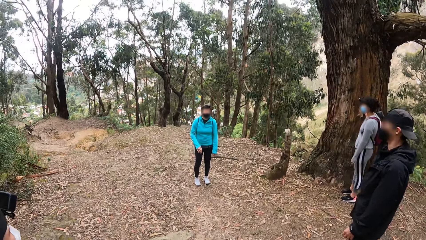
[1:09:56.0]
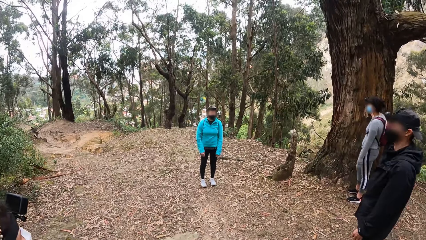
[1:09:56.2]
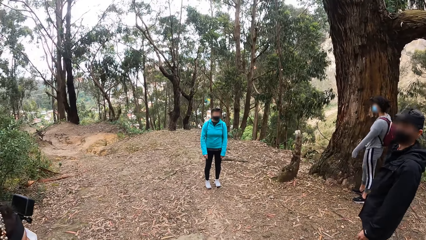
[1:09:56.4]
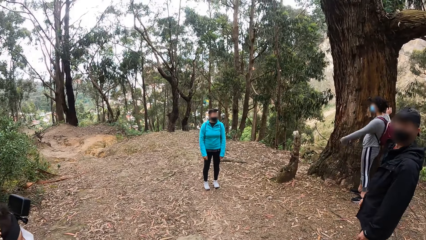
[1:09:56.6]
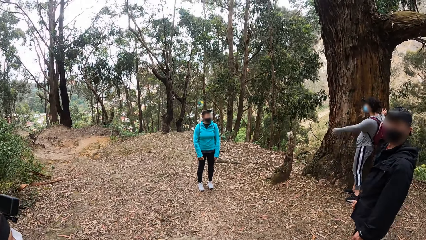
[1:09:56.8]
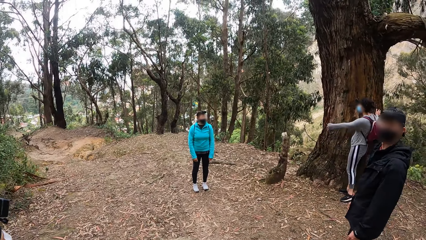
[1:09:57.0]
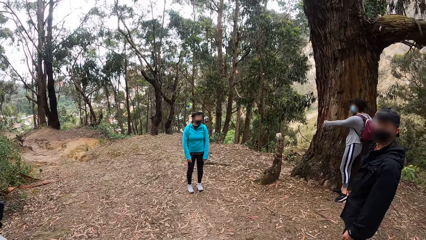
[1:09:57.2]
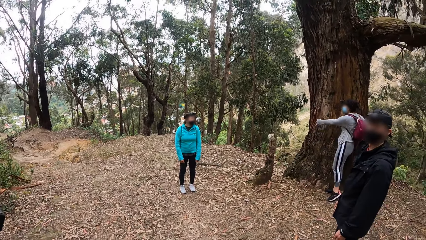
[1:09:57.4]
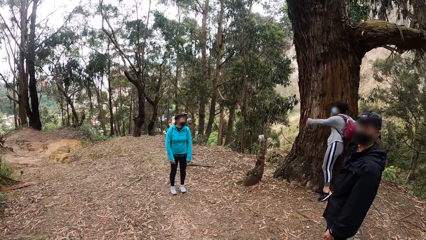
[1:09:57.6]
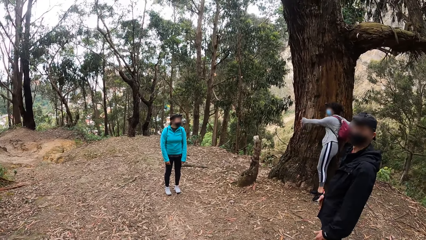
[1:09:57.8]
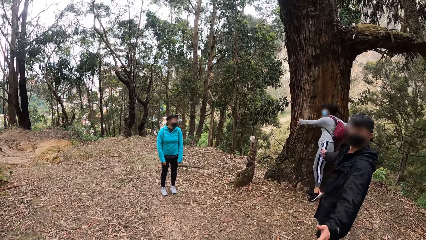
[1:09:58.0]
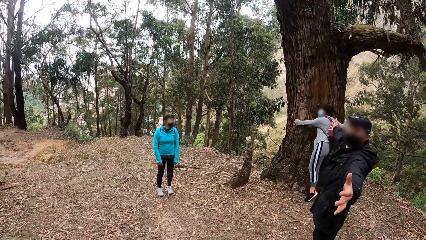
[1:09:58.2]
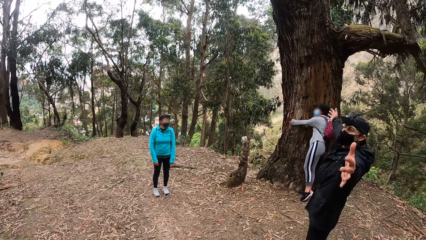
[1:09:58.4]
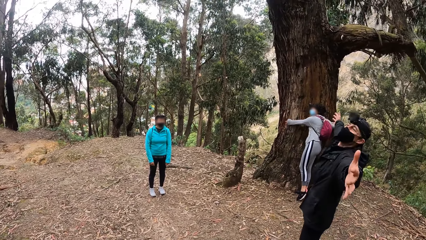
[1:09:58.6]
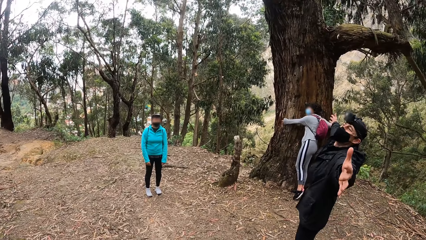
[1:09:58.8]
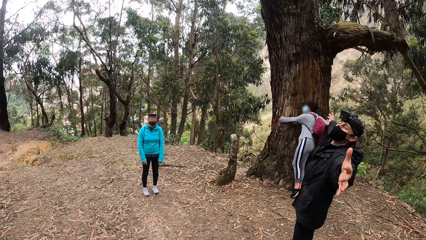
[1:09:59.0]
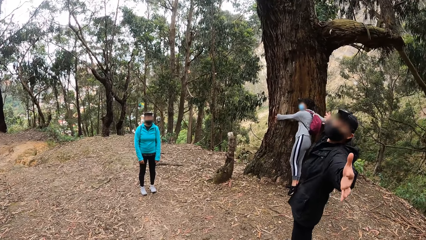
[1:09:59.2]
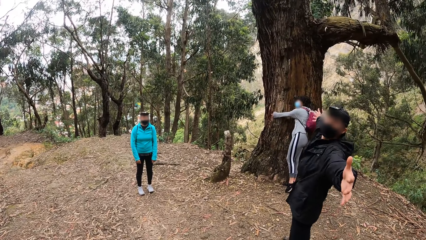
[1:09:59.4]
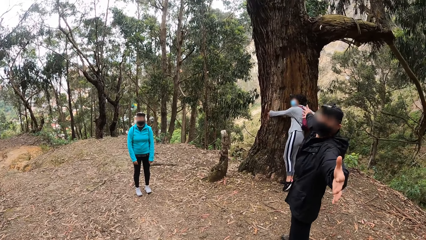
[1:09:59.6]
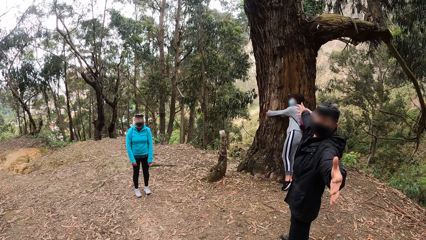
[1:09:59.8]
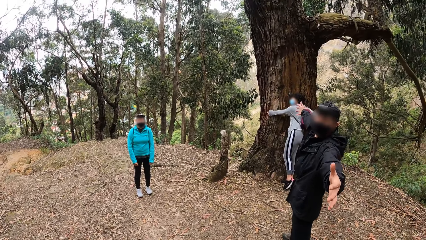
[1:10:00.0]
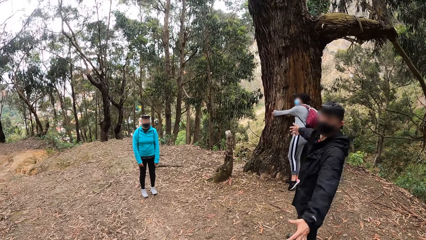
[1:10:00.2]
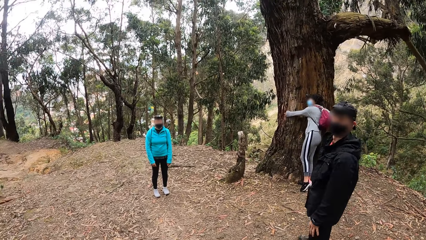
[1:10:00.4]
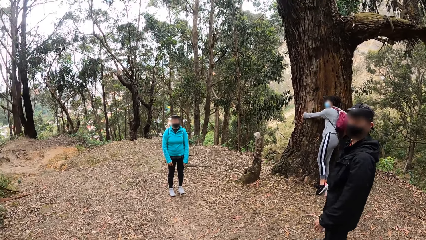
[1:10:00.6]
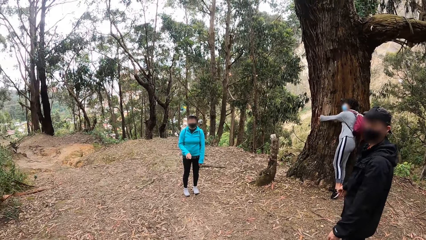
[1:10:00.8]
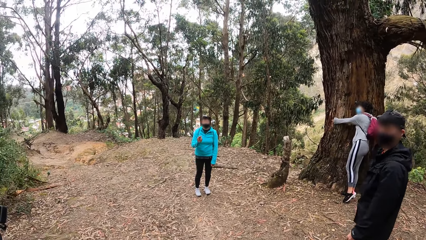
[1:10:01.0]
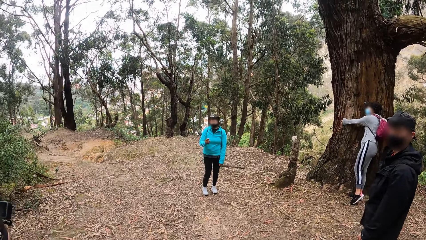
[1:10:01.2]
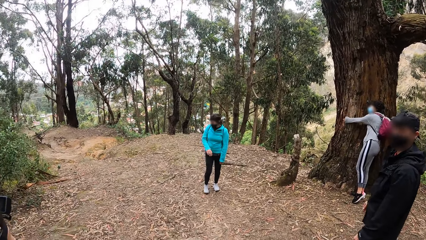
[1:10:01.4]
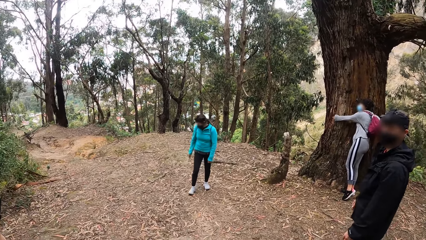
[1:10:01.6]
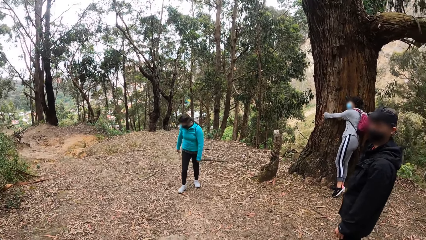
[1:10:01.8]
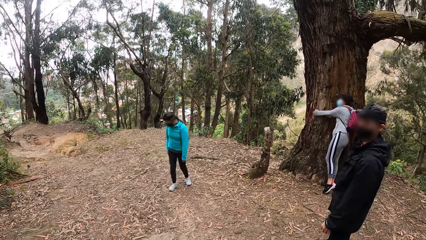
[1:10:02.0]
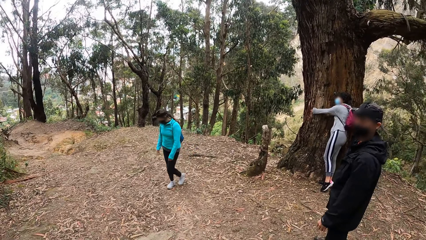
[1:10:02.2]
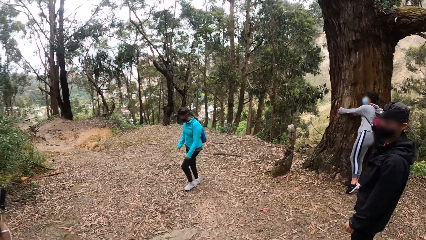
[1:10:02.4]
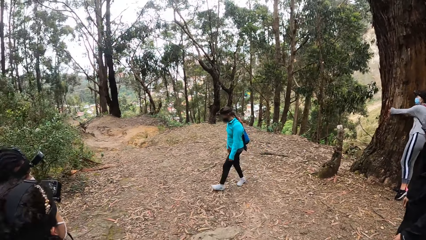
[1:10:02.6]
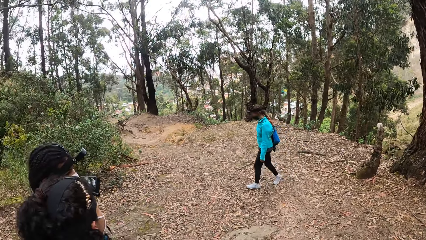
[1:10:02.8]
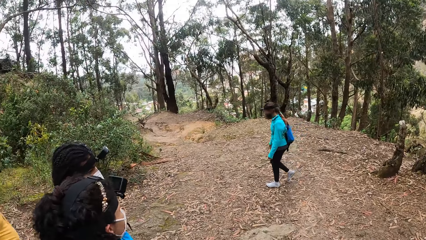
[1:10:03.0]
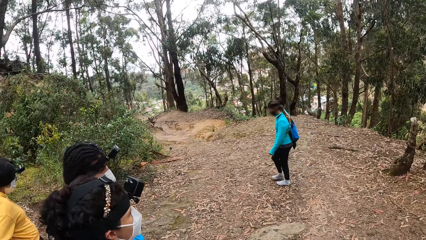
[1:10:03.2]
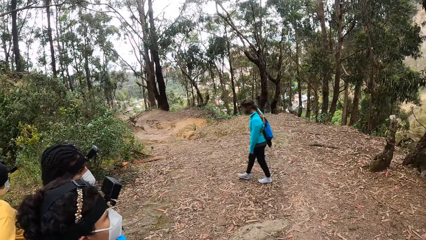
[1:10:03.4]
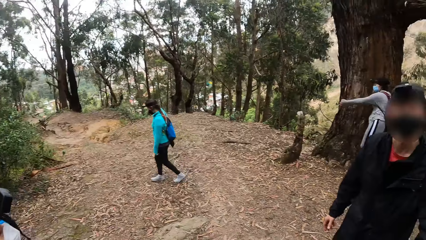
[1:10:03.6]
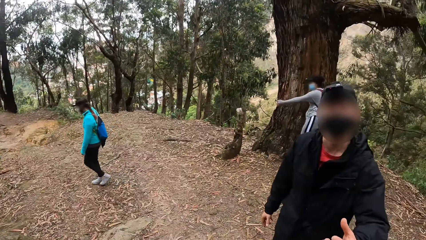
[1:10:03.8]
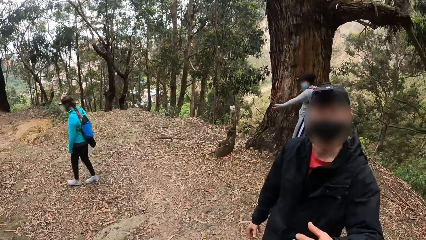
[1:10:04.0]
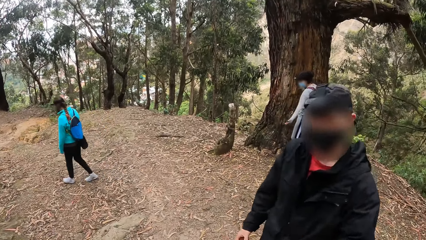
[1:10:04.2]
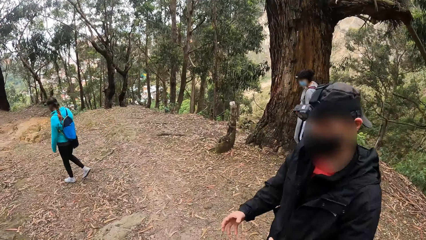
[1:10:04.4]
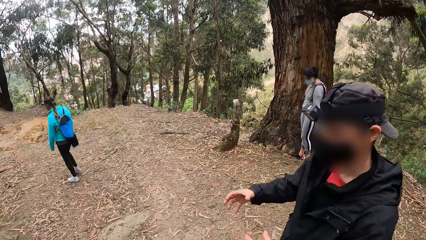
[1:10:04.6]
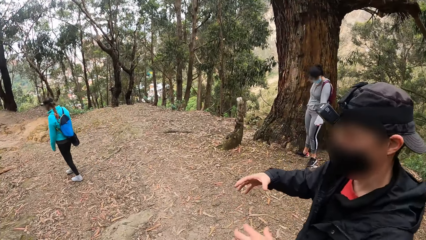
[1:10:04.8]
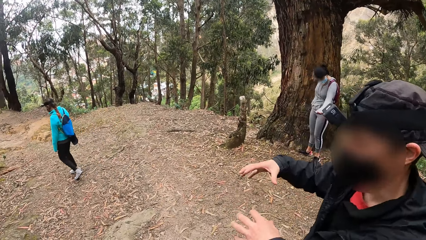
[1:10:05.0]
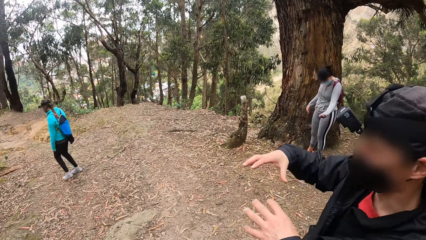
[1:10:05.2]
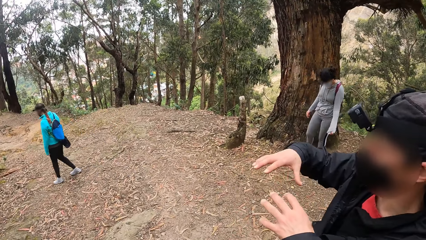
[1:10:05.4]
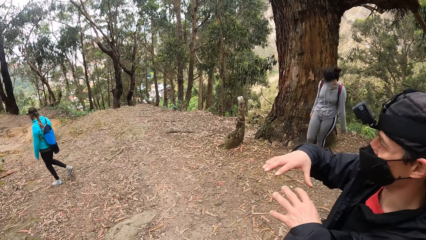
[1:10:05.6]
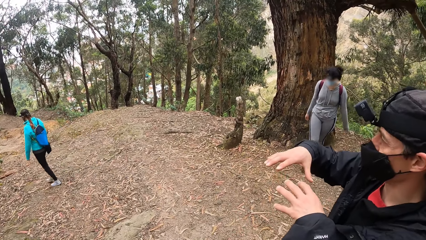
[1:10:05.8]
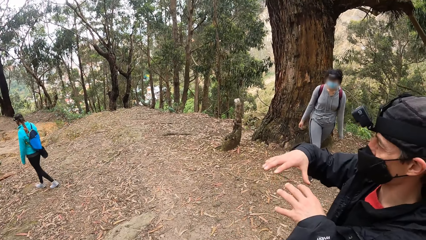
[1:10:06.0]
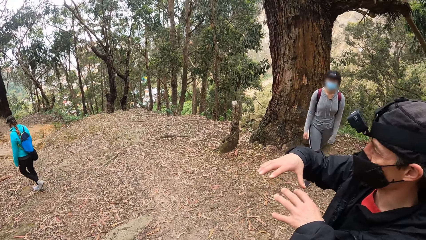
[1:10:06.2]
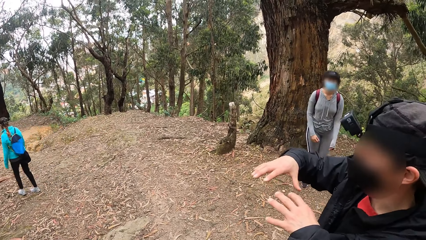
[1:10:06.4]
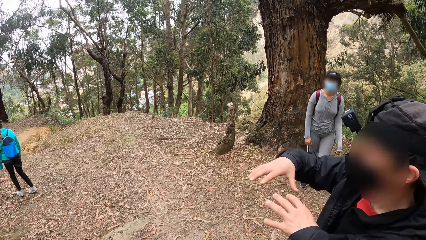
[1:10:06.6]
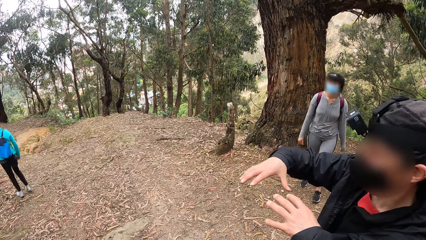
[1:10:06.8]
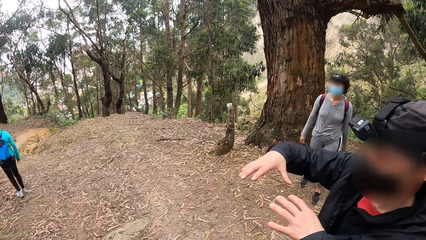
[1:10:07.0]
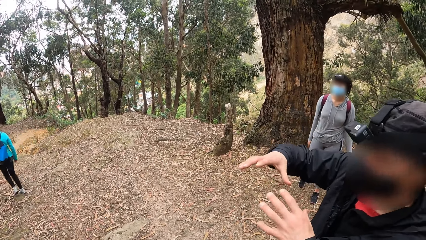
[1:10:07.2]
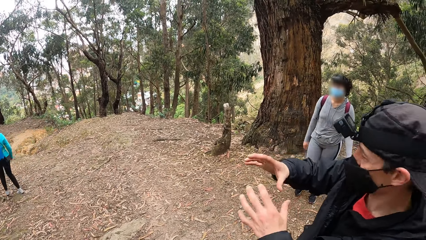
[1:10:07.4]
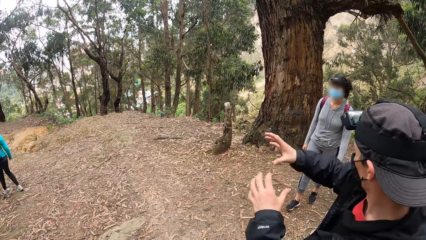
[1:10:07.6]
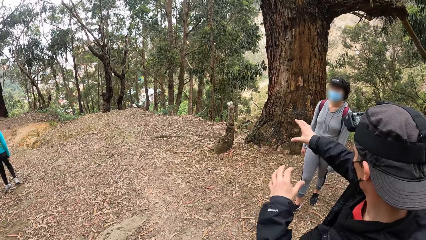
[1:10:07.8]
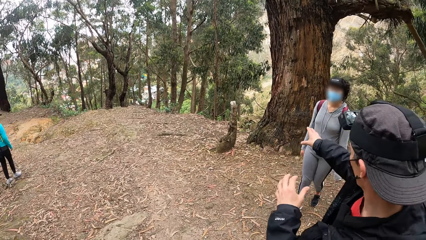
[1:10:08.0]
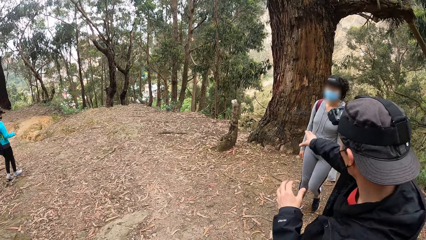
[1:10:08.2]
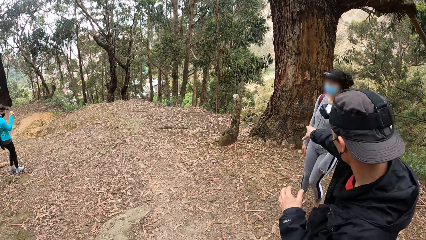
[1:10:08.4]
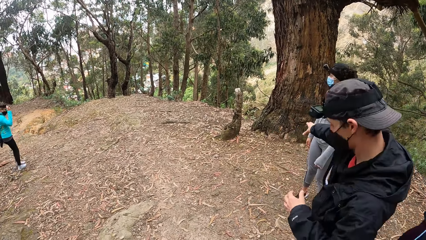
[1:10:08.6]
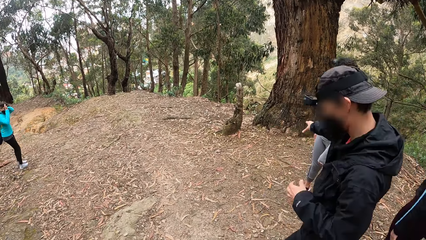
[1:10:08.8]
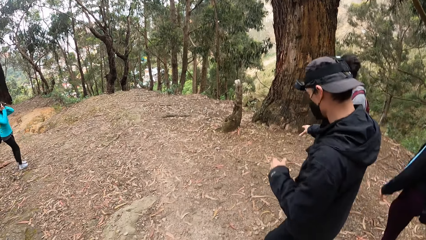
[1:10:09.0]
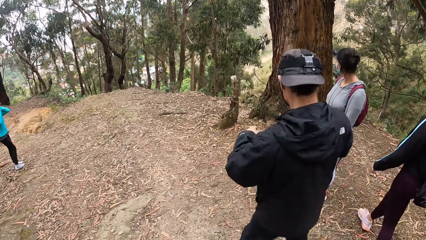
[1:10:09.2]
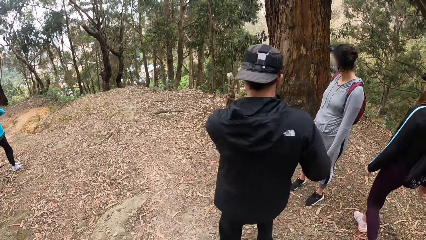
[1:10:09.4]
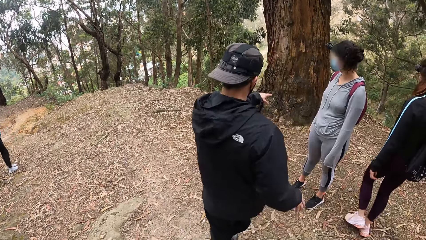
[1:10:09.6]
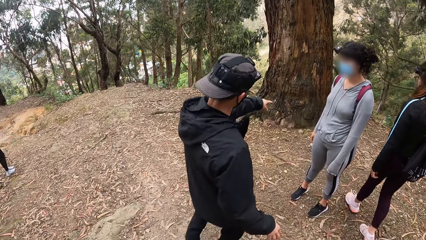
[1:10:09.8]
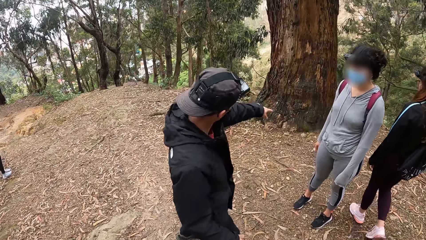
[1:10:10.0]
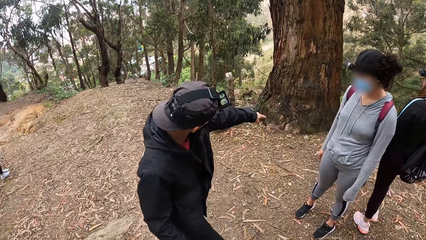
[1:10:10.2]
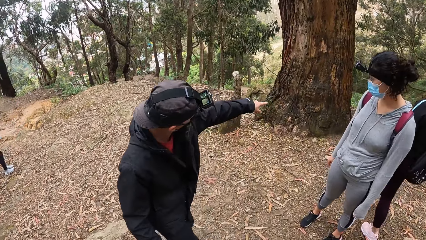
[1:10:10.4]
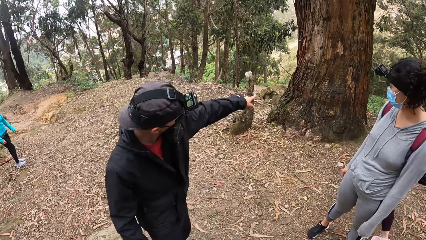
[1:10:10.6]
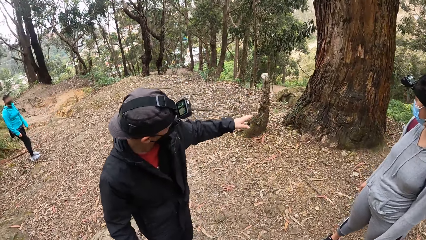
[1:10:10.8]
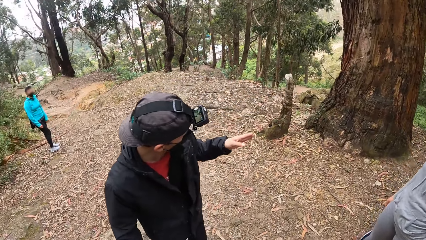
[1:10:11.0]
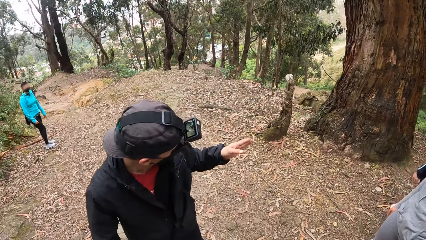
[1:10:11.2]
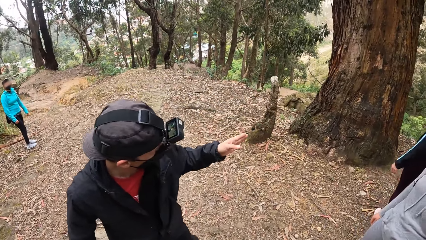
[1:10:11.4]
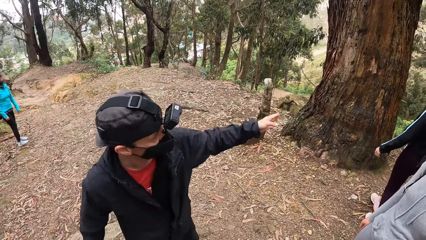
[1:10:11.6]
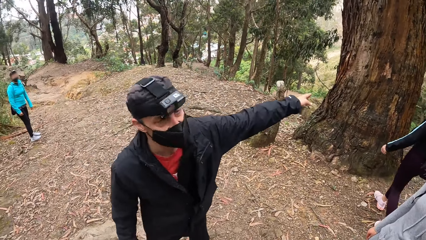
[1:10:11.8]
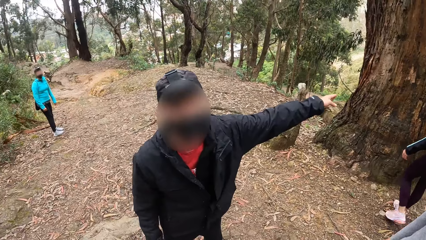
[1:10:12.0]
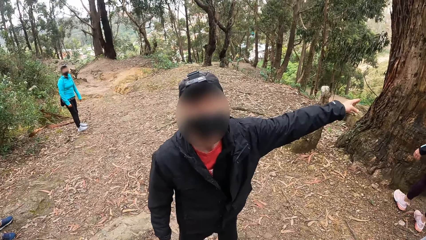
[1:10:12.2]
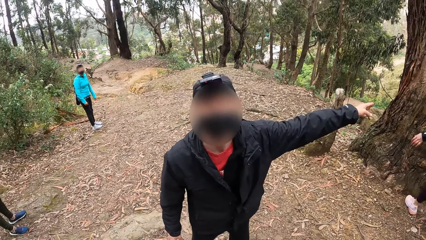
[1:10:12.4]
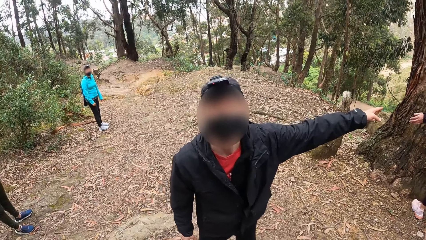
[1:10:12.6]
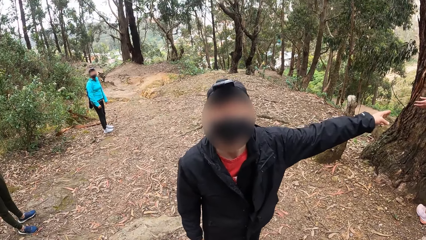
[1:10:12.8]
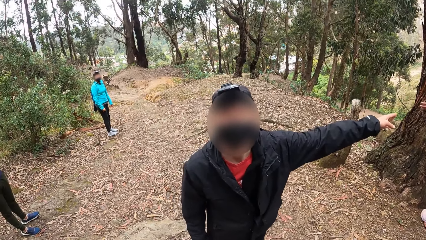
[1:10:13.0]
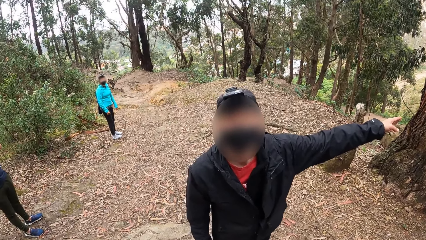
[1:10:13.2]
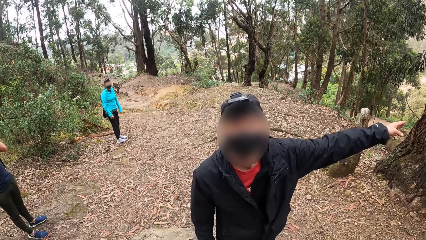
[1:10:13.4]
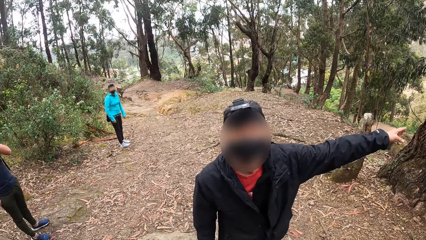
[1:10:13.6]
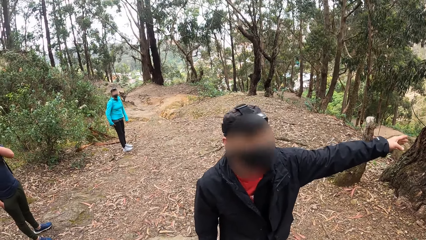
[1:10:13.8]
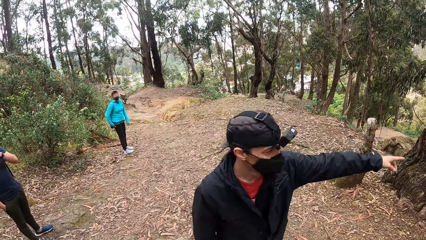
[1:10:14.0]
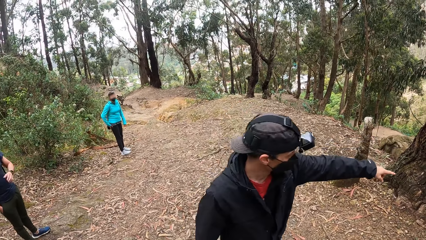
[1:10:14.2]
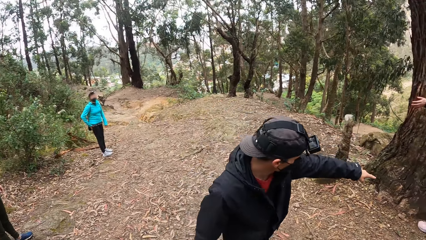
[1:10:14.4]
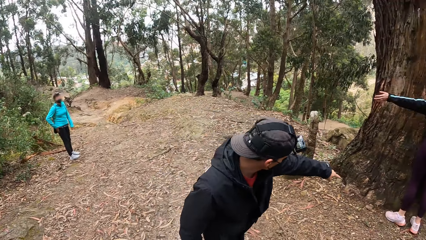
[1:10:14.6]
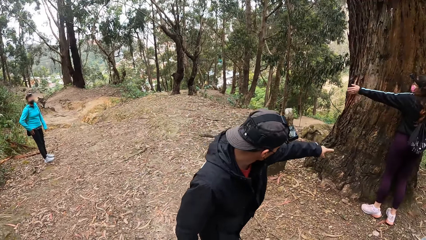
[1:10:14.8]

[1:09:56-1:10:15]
A woman hugs the tree with both hands. A man converses with the camera wearer. The man points at the tree, walks towards the tree and points at the tree. The man converses with the camera wearer.
